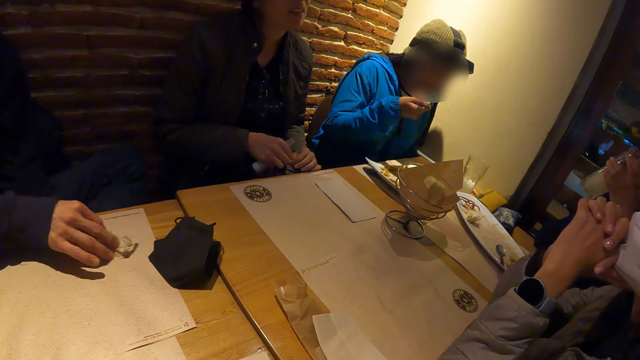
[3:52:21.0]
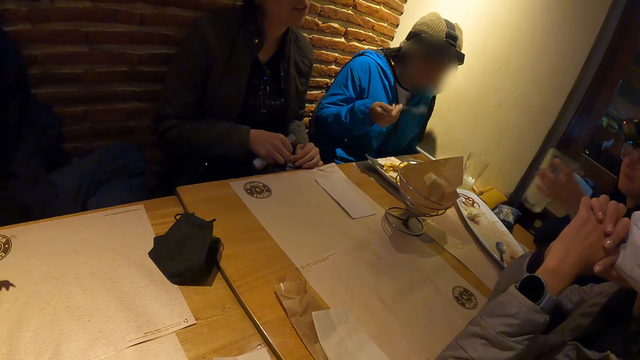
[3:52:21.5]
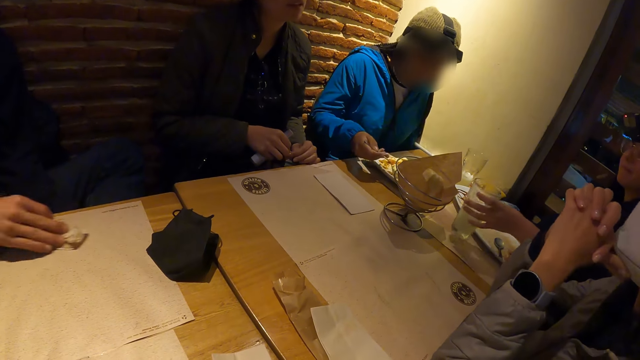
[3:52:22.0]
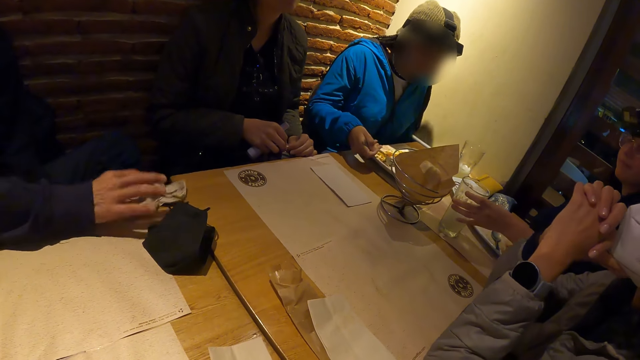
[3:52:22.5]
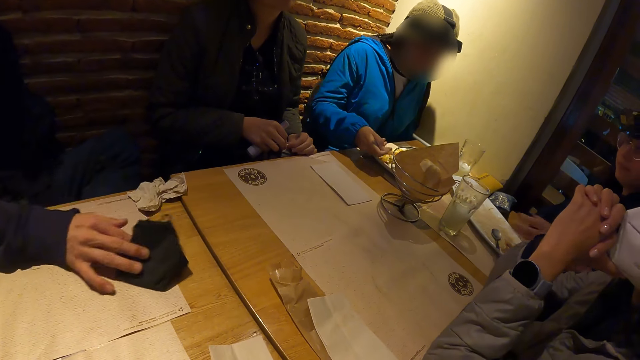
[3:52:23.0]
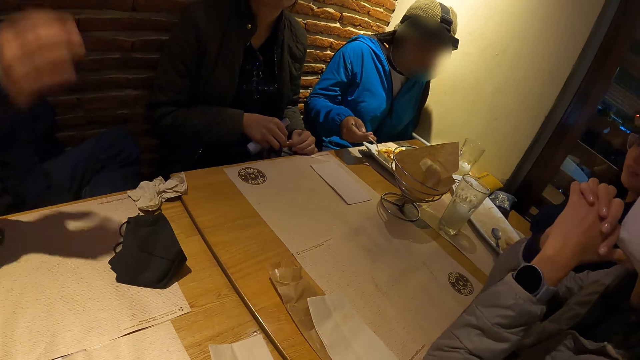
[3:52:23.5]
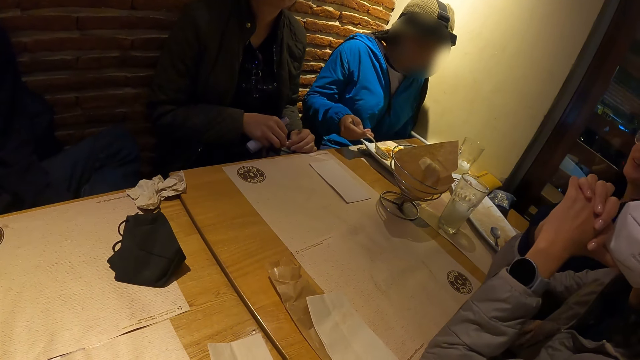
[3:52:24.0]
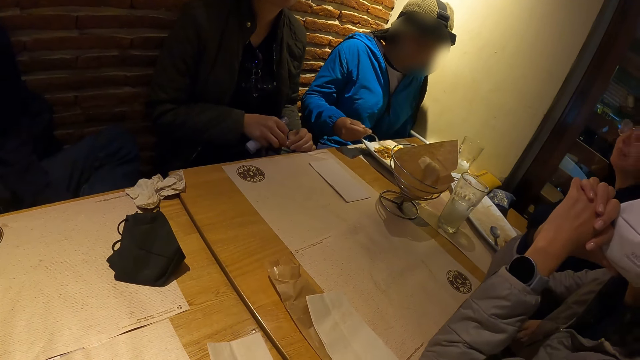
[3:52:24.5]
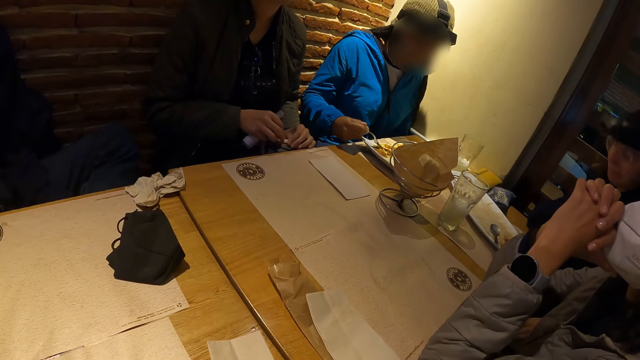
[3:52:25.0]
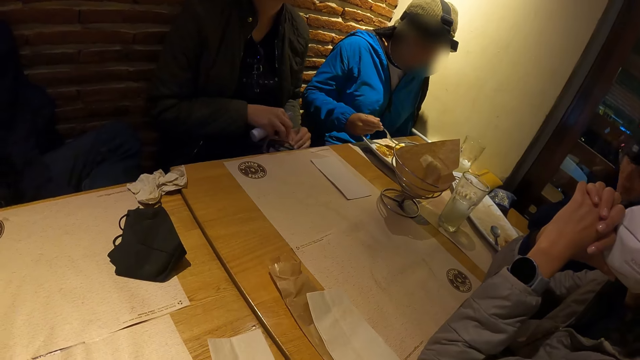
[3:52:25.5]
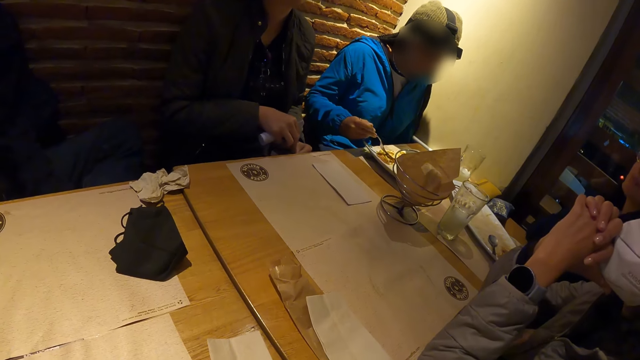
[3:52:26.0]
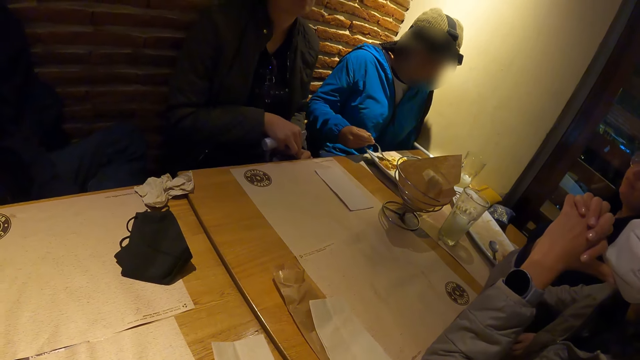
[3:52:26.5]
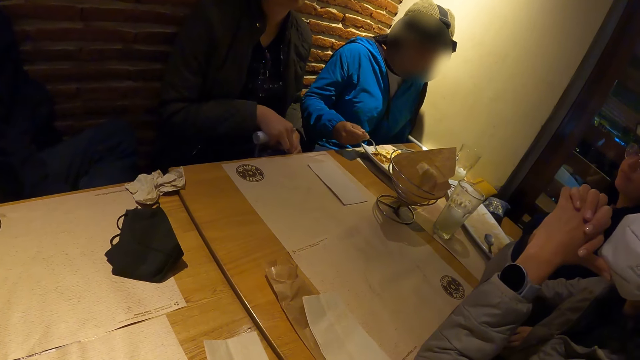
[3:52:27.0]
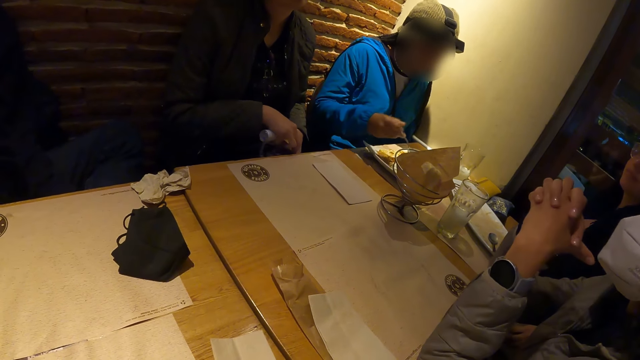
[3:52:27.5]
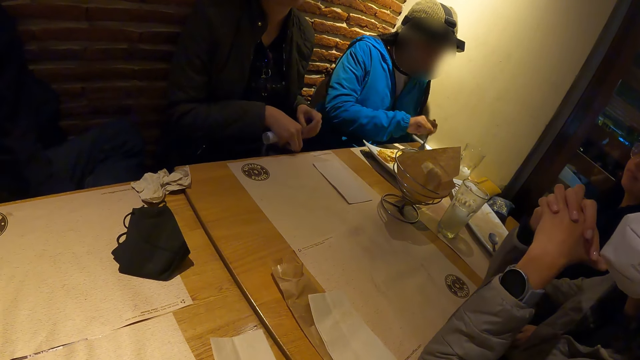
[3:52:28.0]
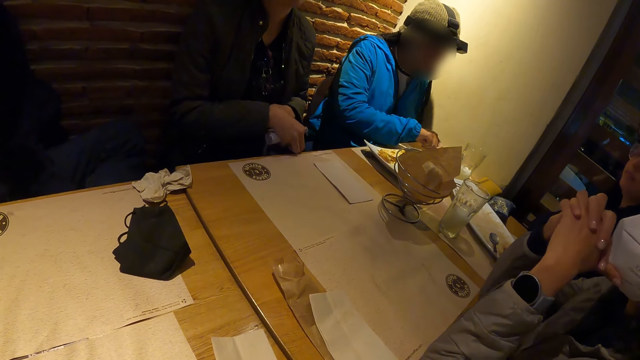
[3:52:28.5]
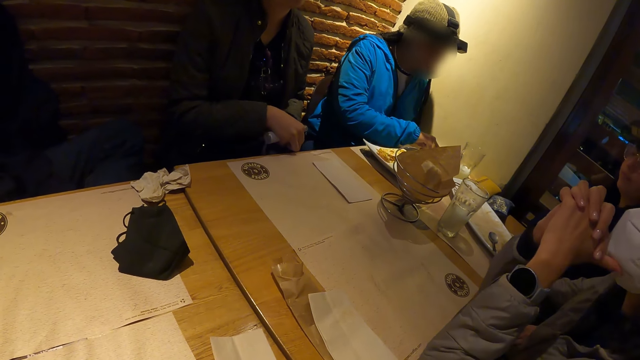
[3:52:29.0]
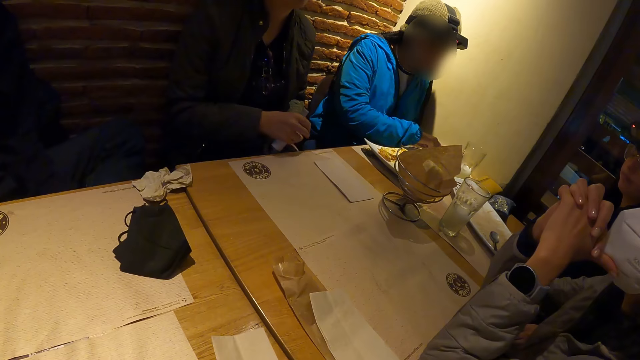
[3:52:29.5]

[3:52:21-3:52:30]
The man moves the paper towel on the table with his right hand. A woman drops the tumbler on the table with her left hand. Another woman gathers food in the plate with the fork in her right hand. The man moves a face mask on the table with his right hand.

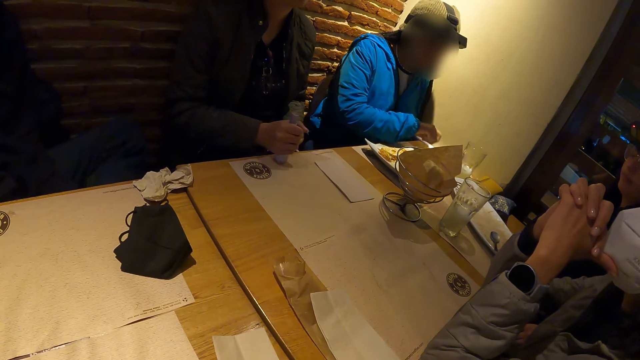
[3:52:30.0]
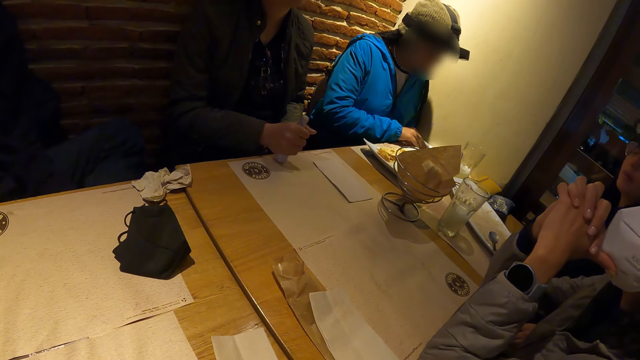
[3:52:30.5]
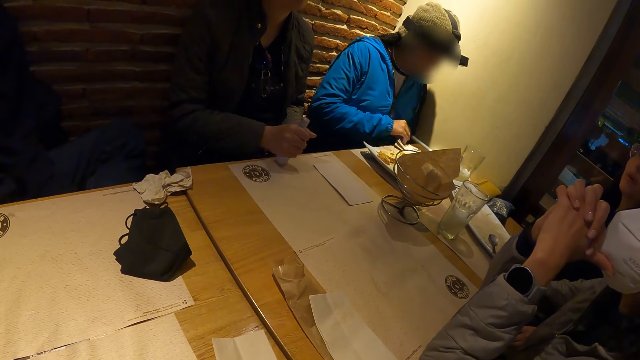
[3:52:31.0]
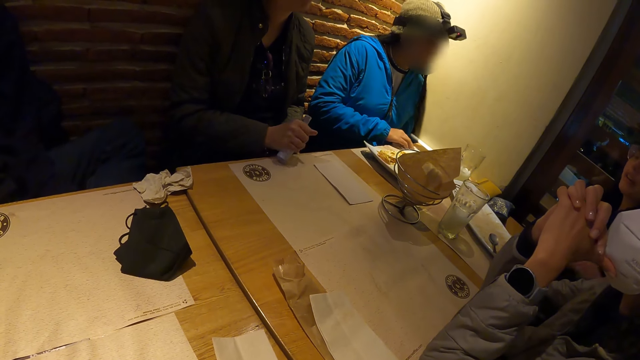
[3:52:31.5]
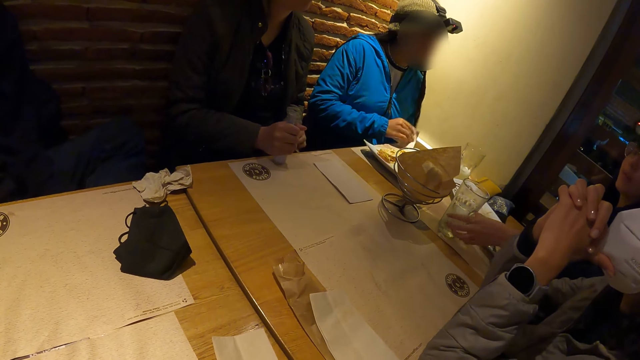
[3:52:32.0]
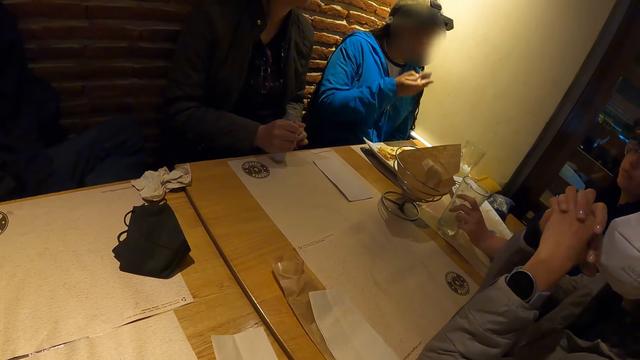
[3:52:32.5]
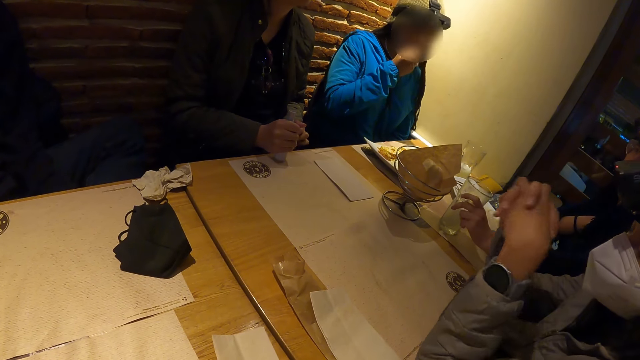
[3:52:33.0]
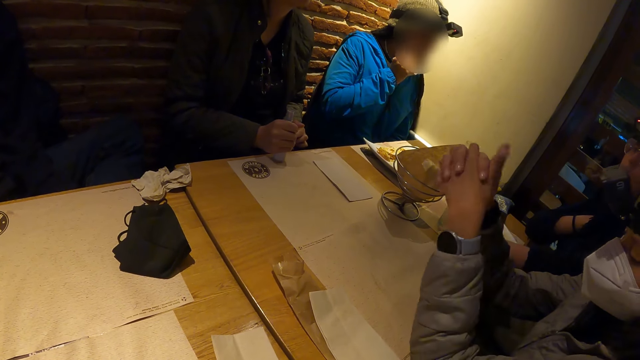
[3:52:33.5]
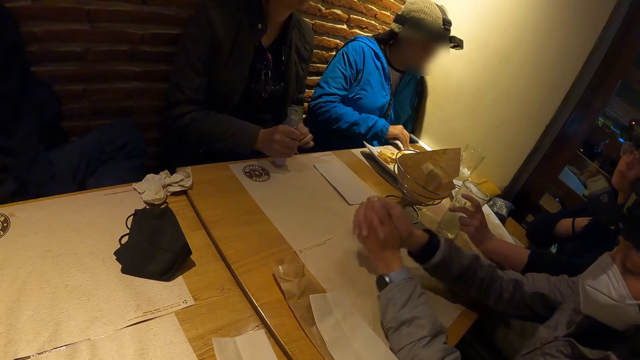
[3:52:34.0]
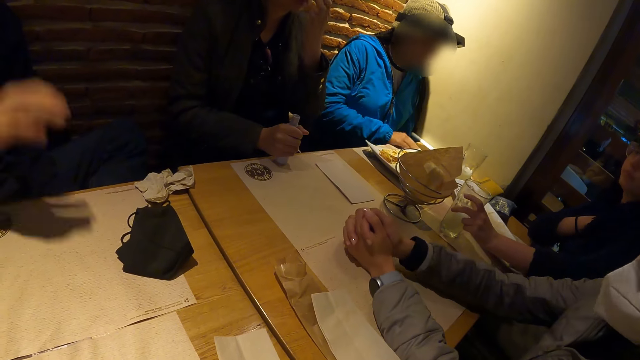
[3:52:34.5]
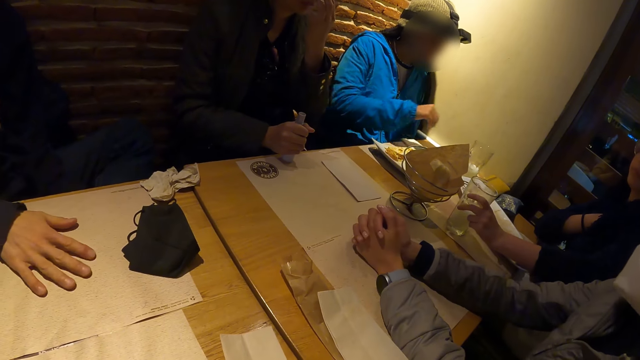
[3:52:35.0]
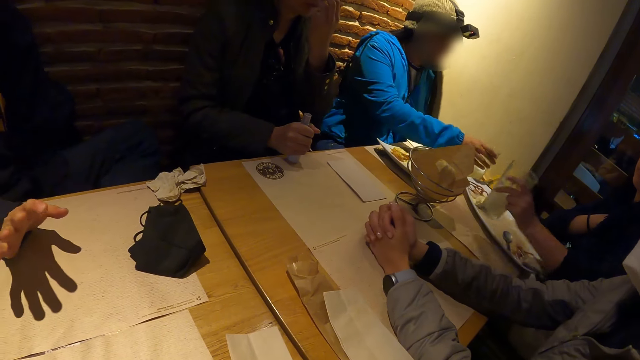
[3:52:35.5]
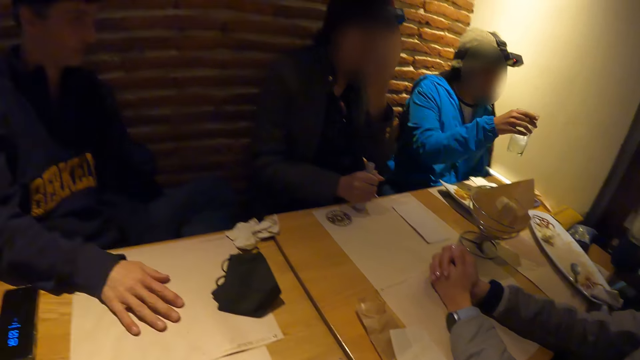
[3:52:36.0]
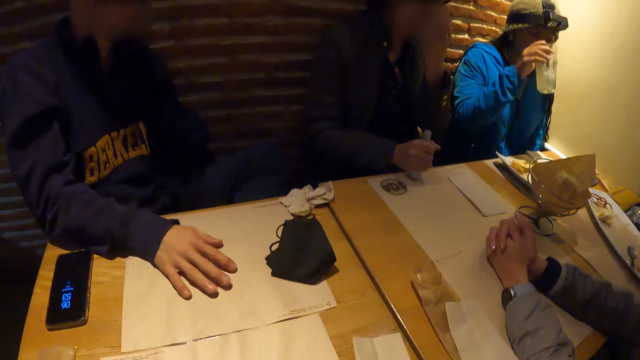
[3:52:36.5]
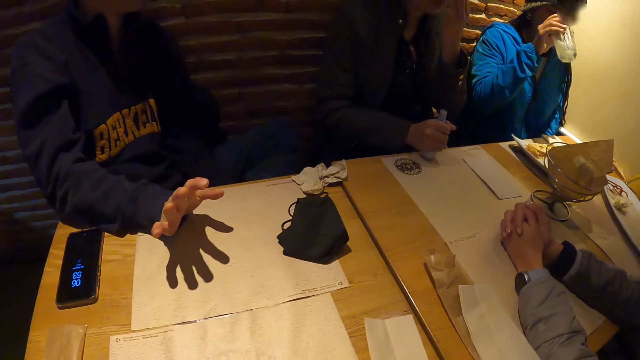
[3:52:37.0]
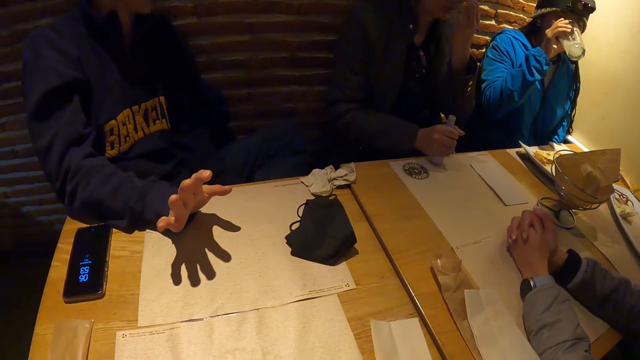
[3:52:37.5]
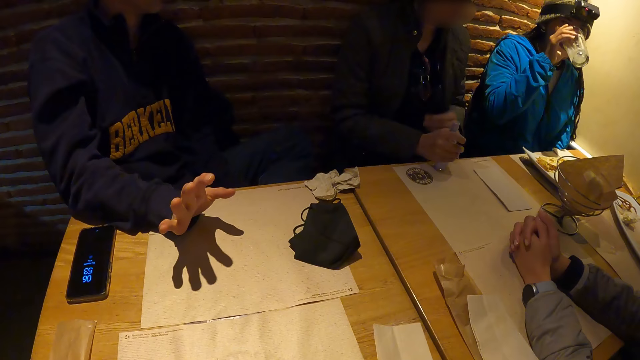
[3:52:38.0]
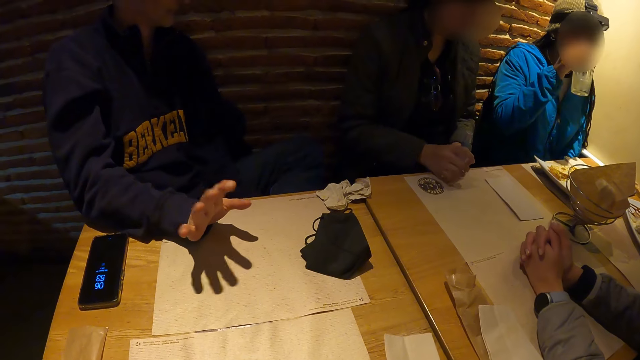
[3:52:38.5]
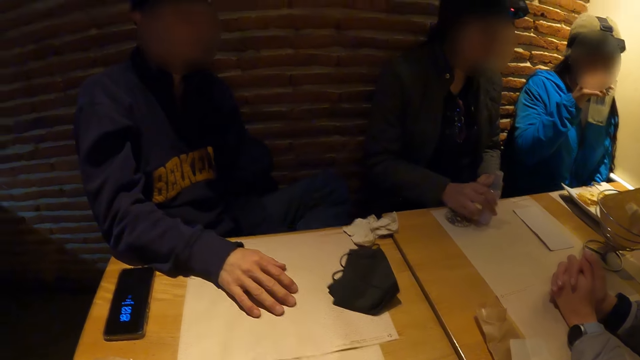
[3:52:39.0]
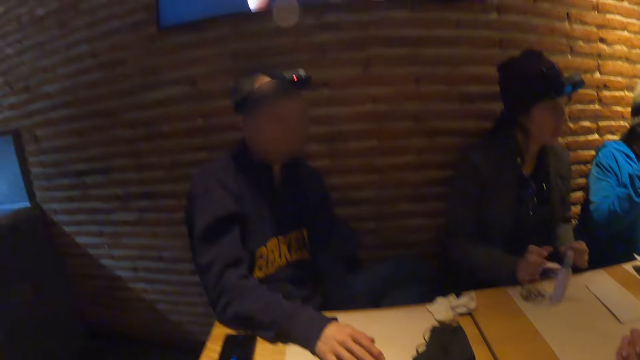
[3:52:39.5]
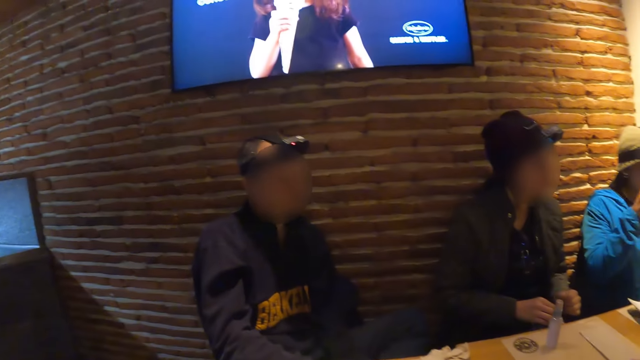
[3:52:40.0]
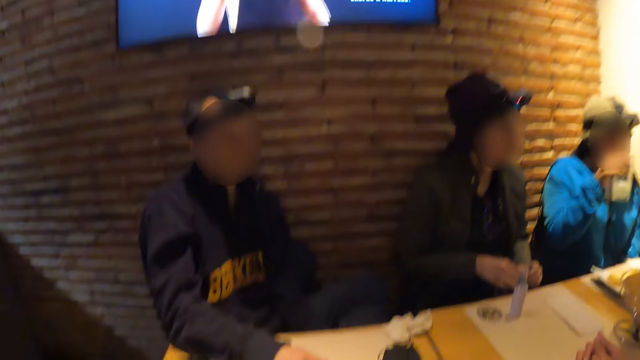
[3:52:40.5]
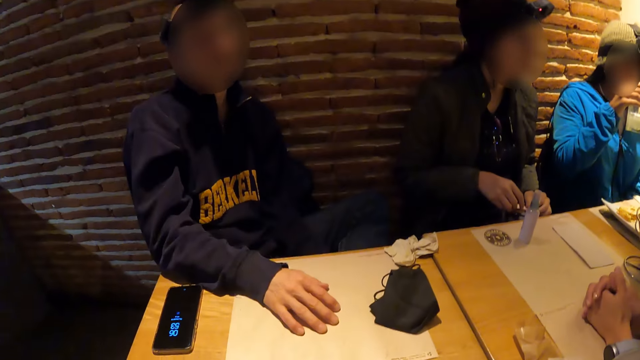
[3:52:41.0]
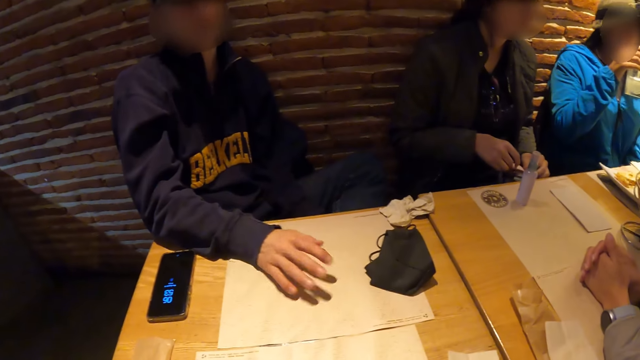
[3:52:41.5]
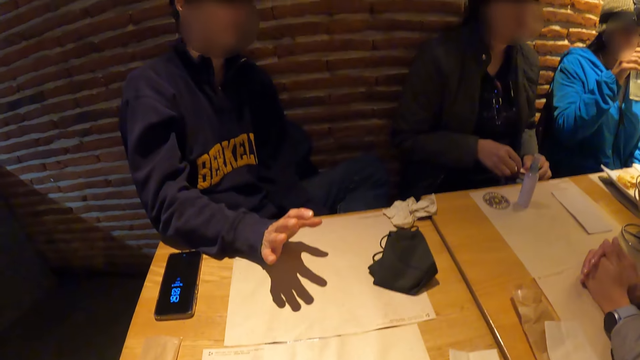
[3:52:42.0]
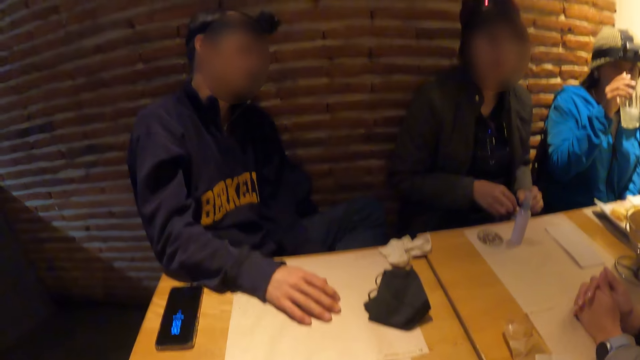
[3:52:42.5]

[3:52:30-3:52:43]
A woman places the bottle on the table with her right hand. The woman drops the bottle on the table with her right hand. Another woman places her right hand on a paper towel on the table. The second woman picks the paper towel from the table with her right hand, wipes her mouth with the paper towel in her right hand, and places the paper towel on the table with her right hand. A third woman picks the tumbler from the table with her left hand. The second woman picks the tumbler from the table with her right hand and drinks juice from the tumbler in her right hand. The first woman moves the bottle on the table with her right hand. A fourth woman moves the bottle on the table with her right hand. A man taps the table with his right hand. The first woman holds the bag strap with both hands.
